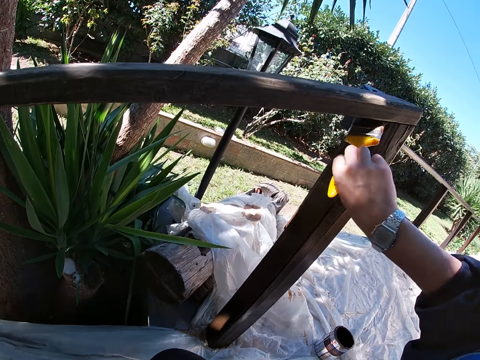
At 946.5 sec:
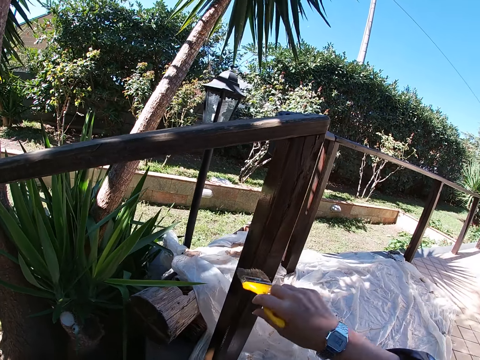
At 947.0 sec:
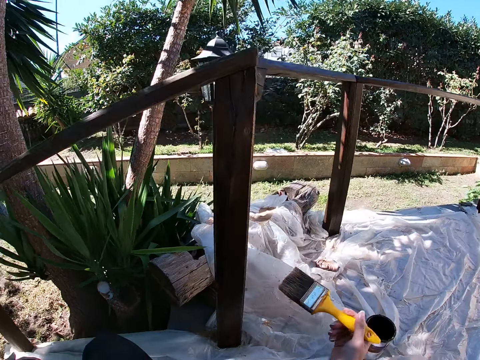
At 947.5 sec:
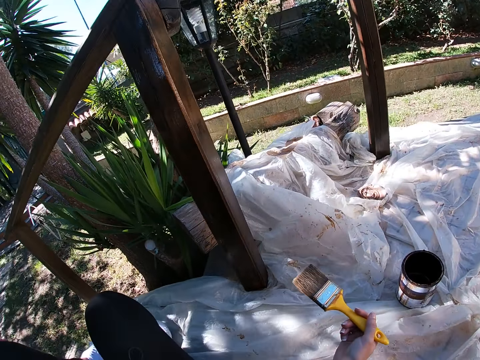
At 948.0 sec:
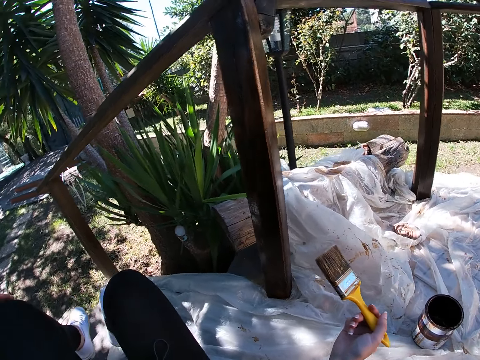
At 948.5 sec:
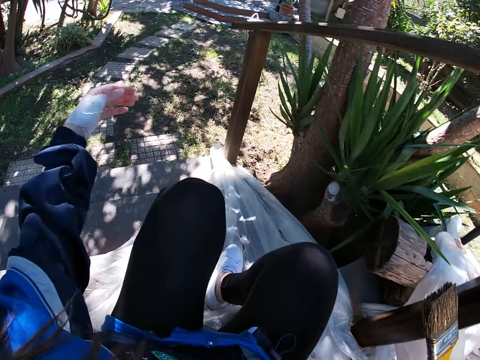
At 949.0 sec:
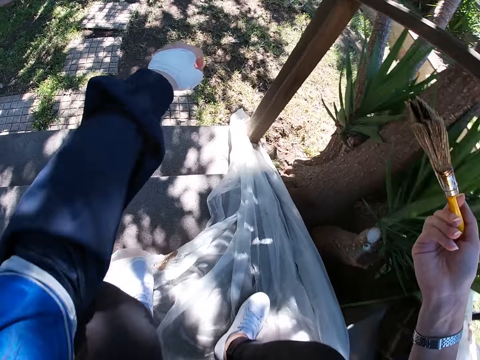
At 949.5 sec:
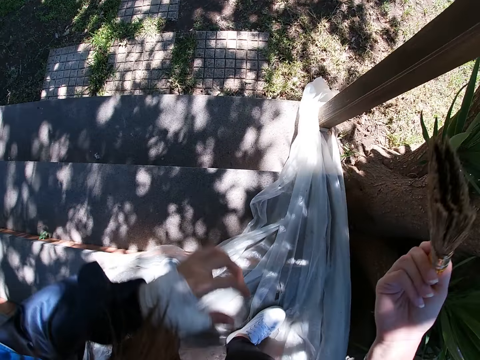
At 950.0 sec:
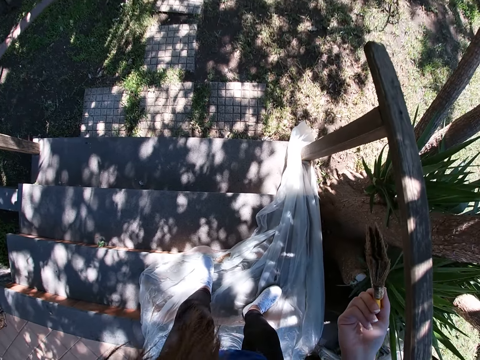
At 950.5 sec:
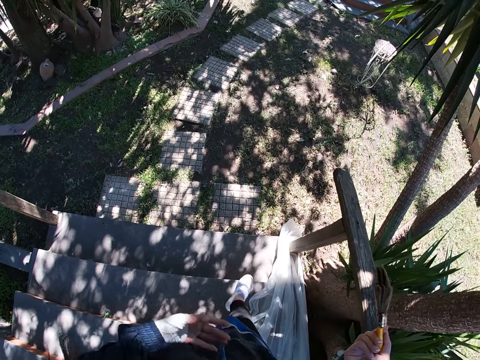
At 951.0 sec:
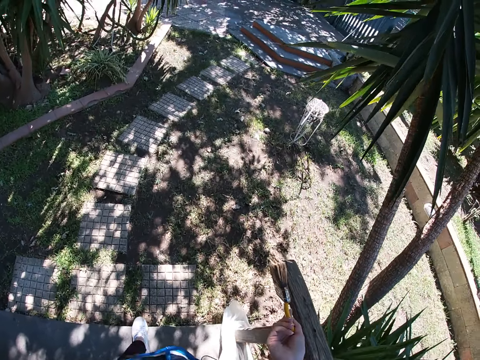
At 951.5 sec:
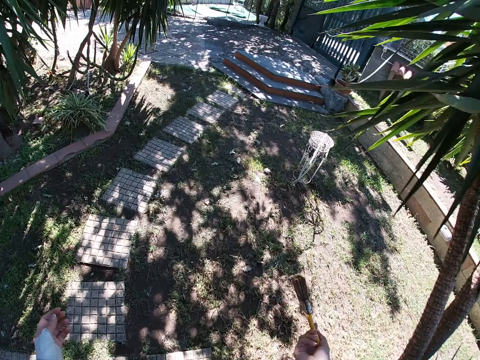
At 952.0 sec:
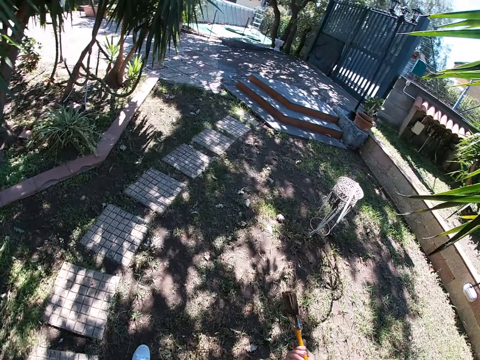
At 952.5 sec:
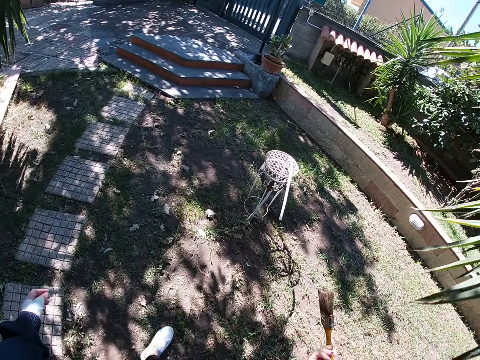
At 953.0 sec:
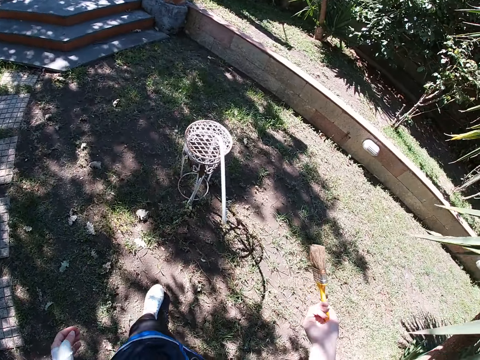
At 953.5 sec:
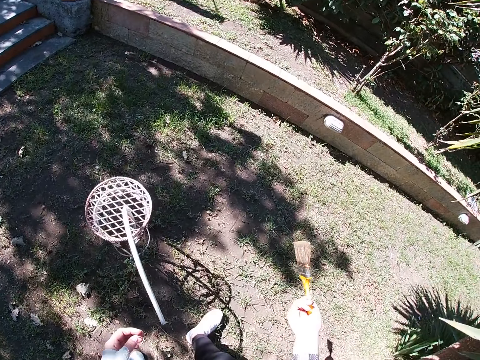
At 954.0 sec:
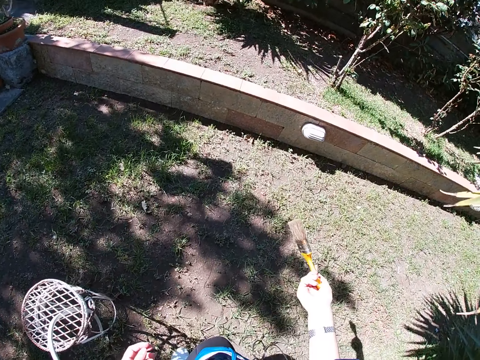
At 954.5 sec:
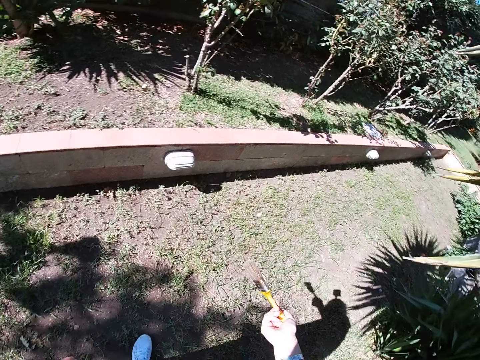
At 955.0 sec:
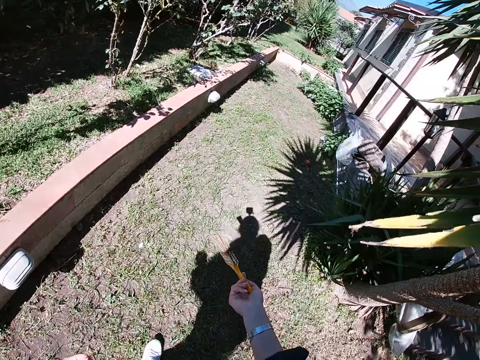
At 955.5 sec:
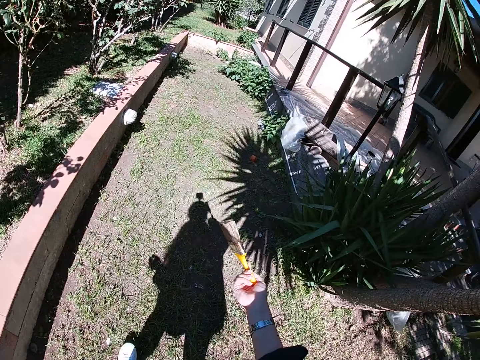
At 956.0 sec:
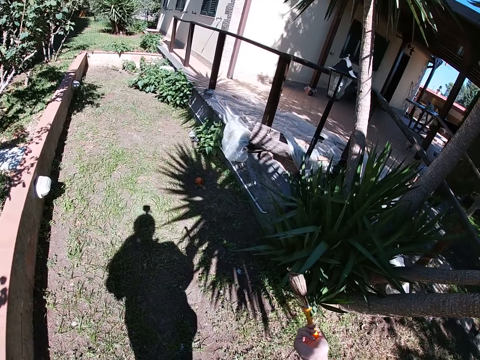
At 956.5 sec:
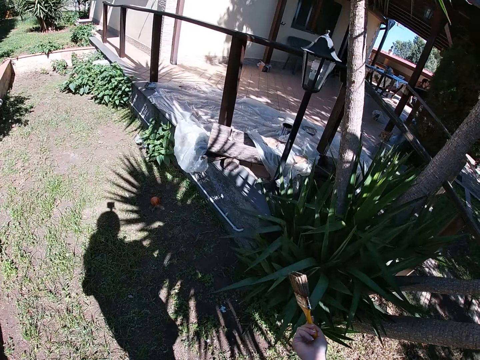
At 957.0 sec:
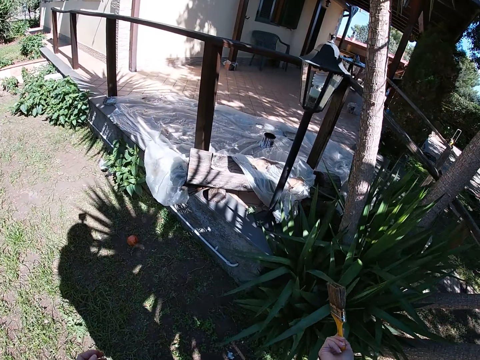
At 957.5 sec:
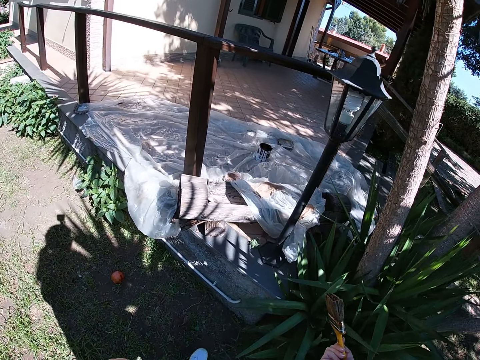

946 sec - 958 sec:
The camera wearer stands. They hold the paint brush. They walk down the stairs into a garden. They stand beside the wood and walk around the wood.

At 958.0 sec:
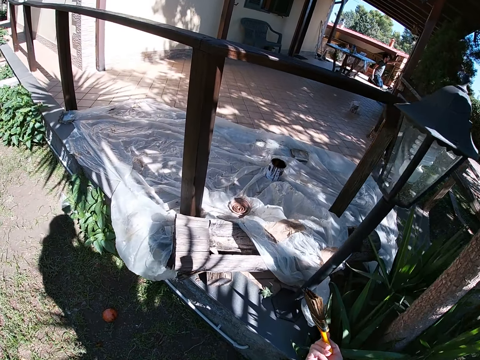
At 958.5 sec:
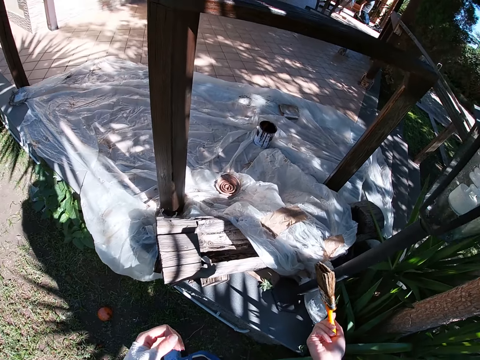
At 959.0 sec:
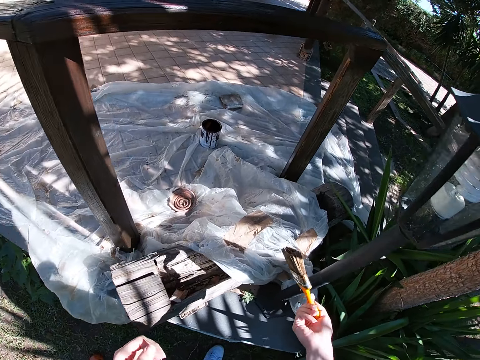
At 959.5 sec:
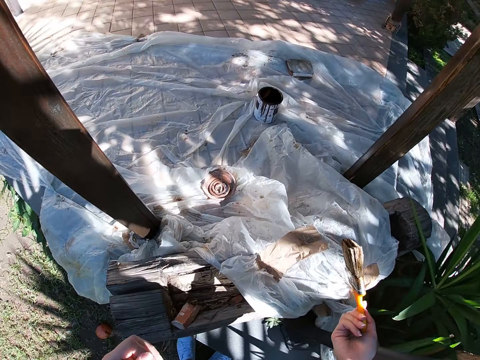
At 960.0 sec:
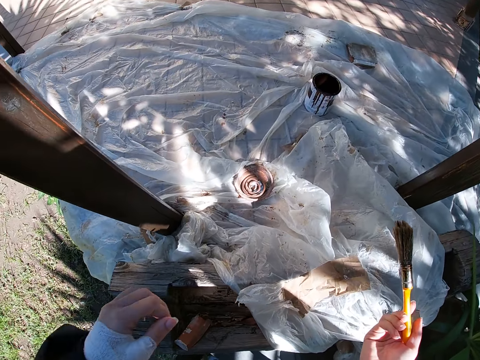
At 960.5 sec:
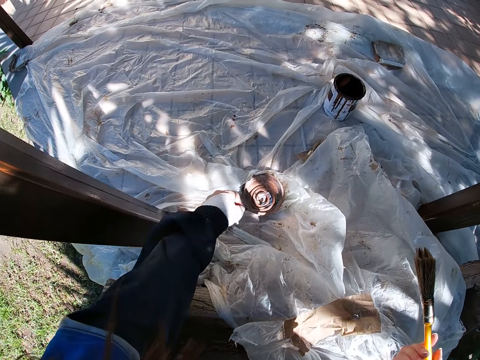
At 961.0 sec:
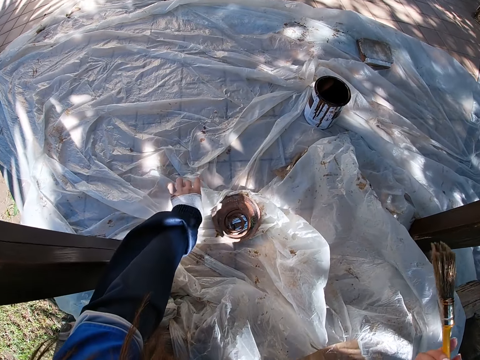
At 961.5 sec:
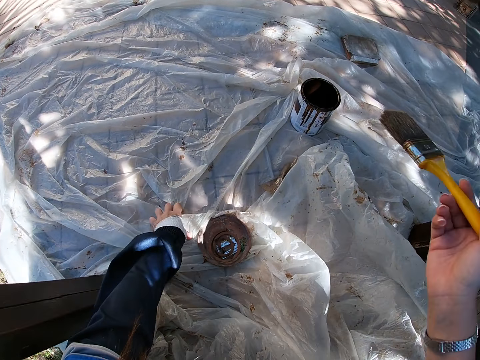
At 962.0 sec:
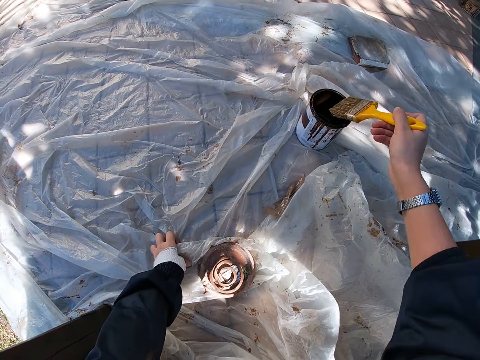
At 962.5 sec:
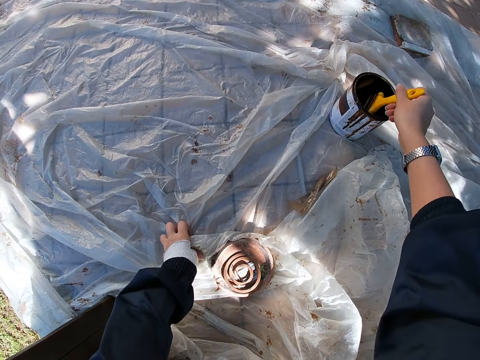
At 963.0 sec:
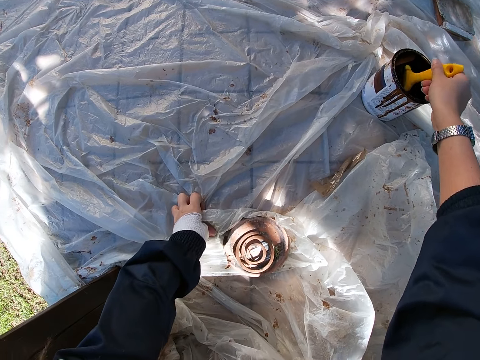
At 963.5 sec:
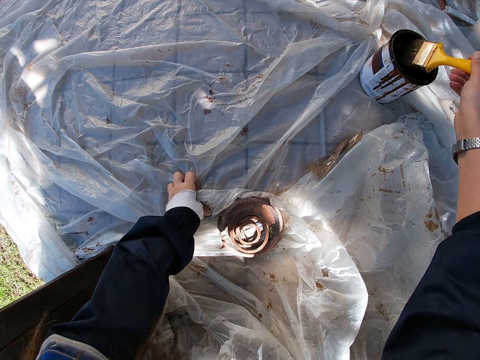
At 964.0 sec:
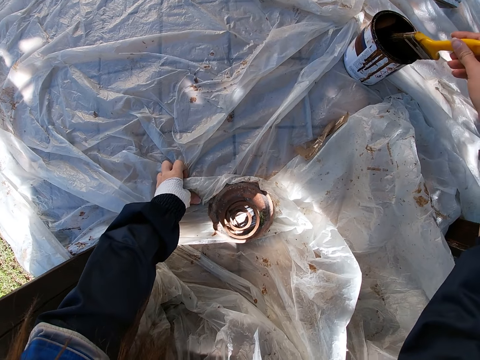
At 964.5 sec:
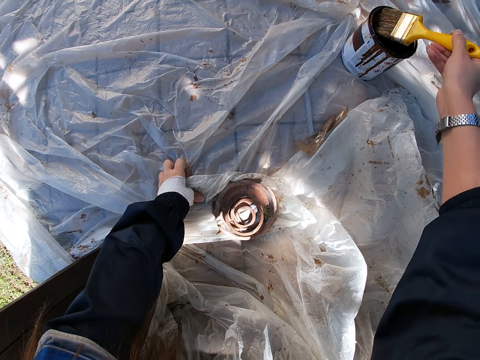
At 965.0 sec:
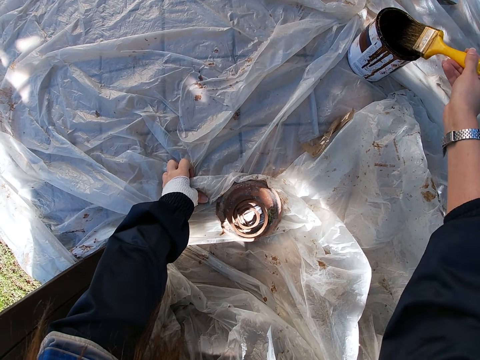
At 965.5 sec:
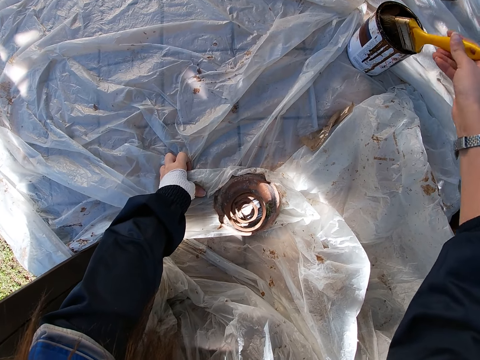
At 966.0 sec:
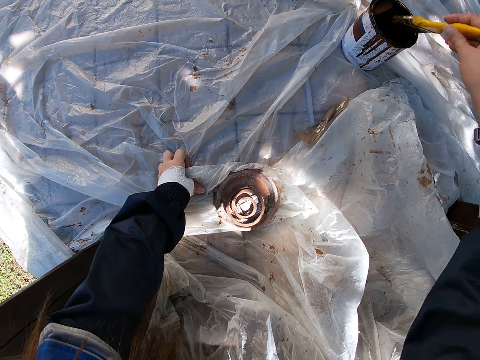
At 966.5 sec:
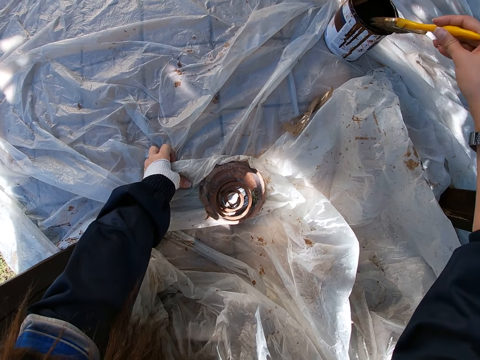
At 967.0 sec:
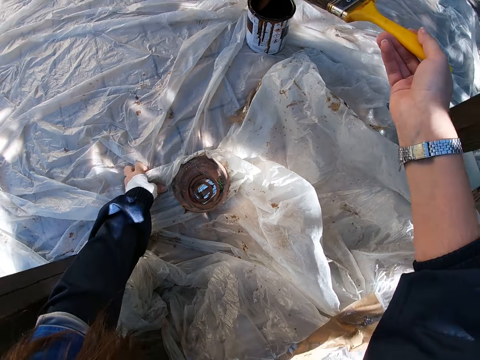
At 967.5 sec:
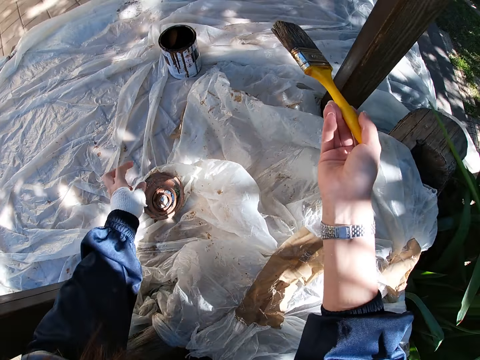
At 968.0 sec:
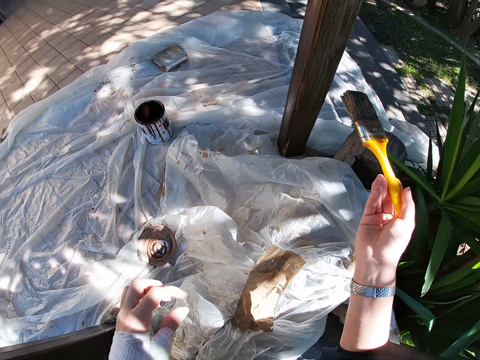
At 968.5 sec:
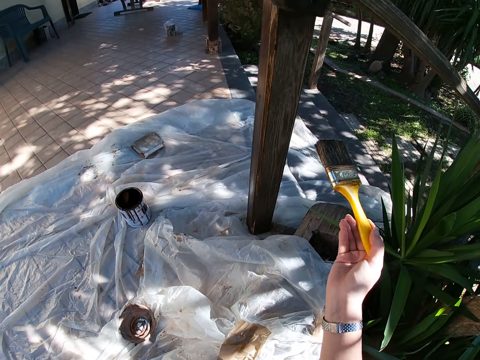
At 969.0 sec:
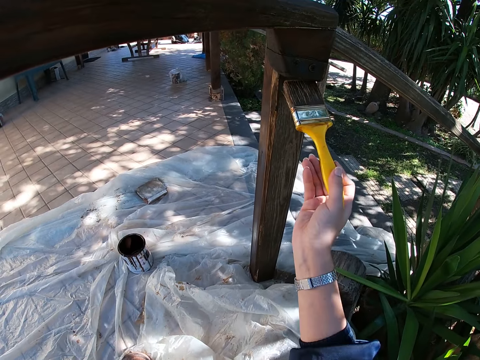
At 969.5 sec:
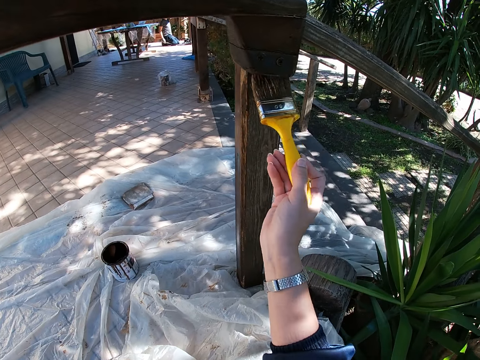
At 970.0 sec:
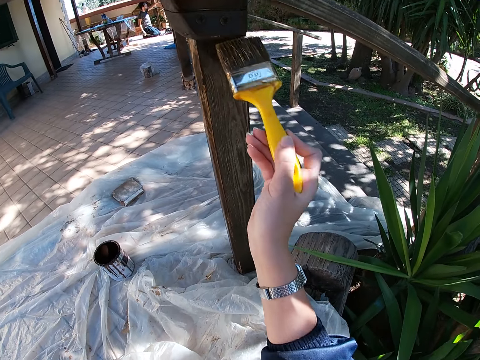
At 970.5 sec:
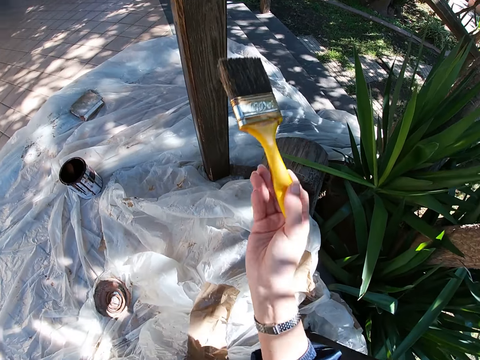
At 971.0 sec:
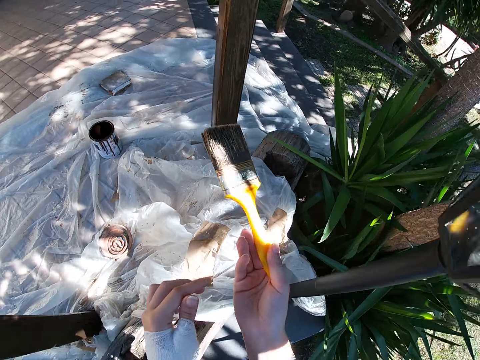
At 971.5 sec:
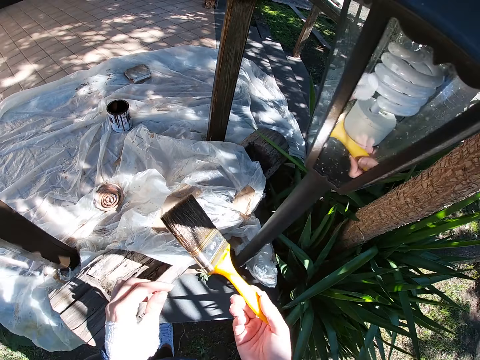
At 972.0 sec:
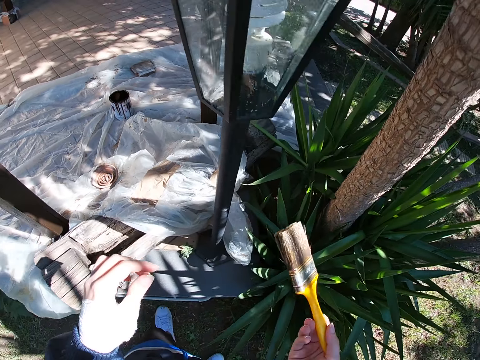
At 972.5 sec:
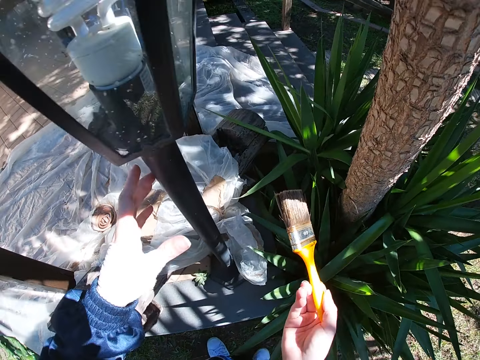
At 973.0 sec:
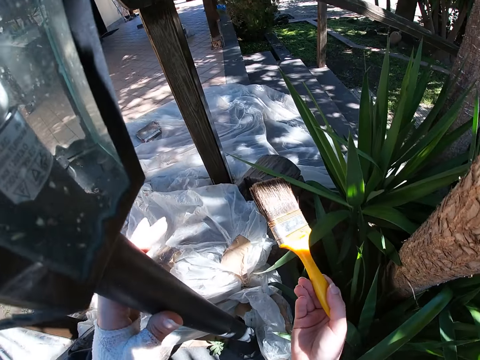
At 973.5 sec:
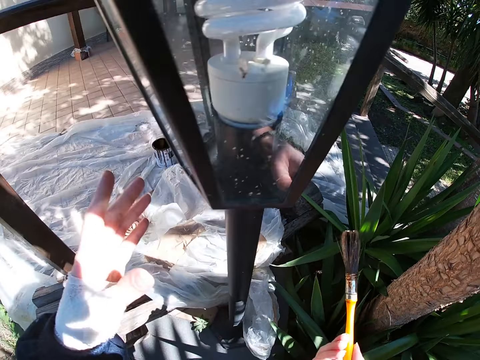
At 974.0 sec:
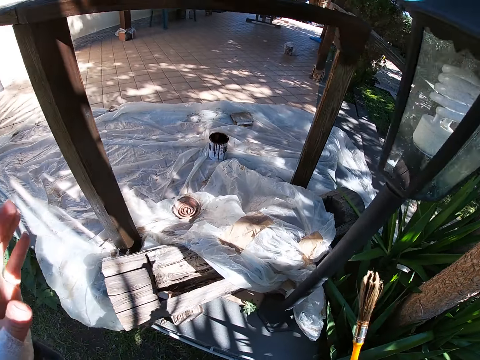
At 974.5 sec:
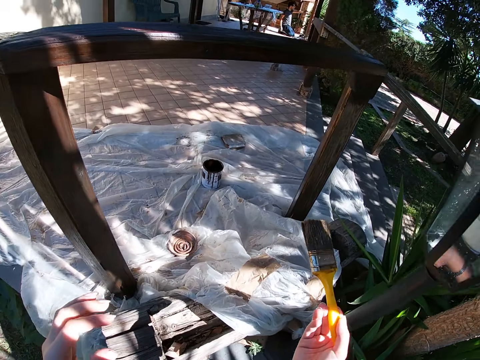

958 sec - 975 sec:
The camera wearer leans forward. She stands beside the garden light. She places her left hand on the white polythene sheet. She dips the paint brush in her right hand into the paint container. She rubs the paint brush on the edges of the container. She removes her left hand from the white polythene sheet and leans backward. She paints the wooden balcony rail with the paint brush in her right hand. She holds the paint brush. She touches the rod under the outdoor light lamp with her left hand. She holds the garden light.
